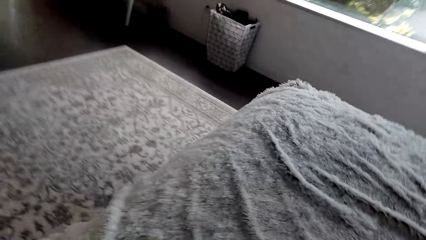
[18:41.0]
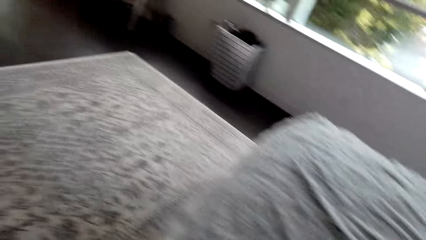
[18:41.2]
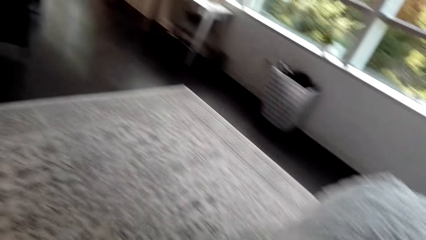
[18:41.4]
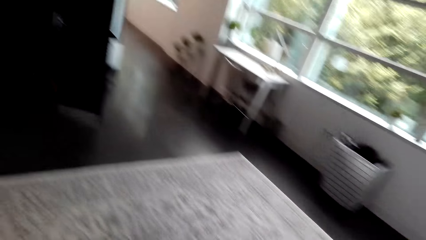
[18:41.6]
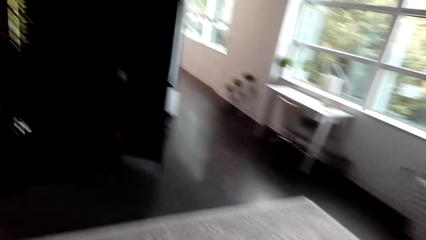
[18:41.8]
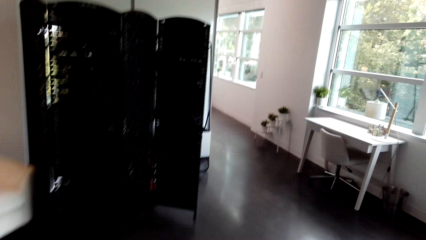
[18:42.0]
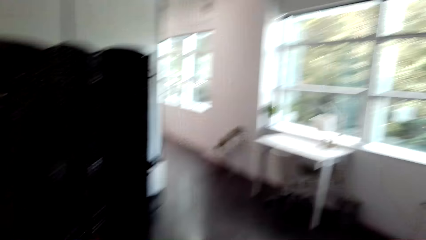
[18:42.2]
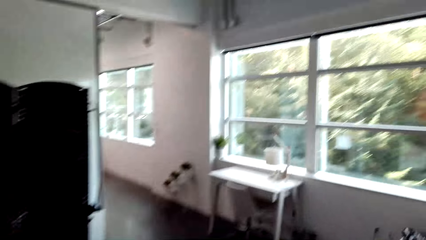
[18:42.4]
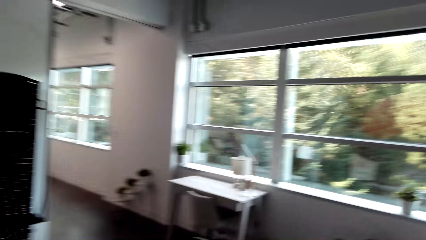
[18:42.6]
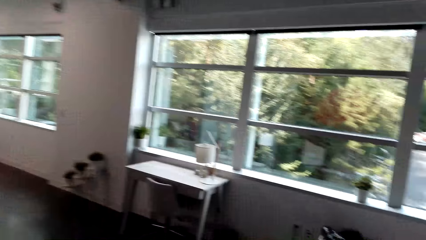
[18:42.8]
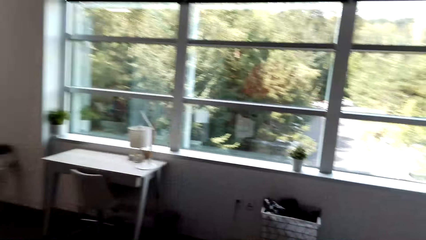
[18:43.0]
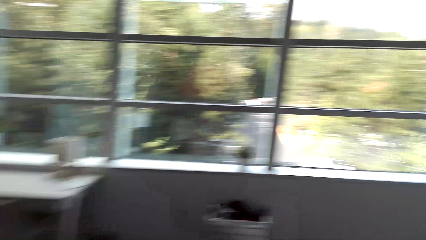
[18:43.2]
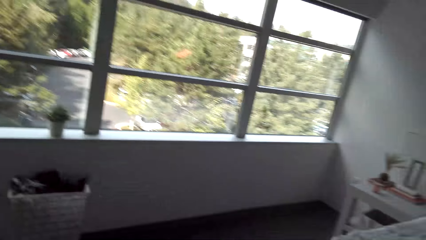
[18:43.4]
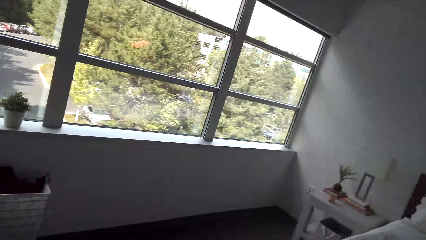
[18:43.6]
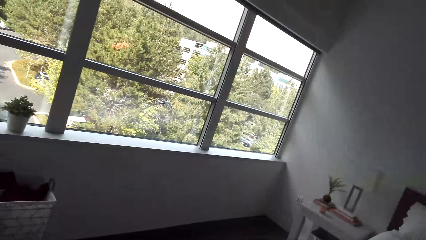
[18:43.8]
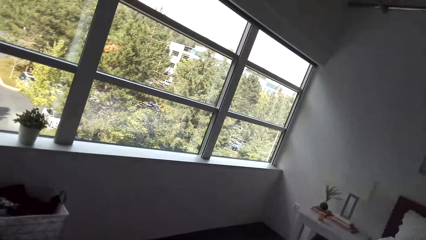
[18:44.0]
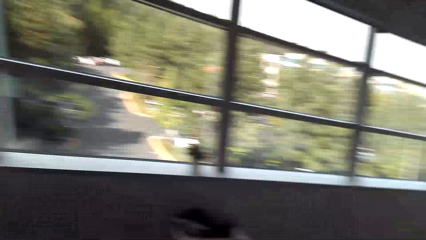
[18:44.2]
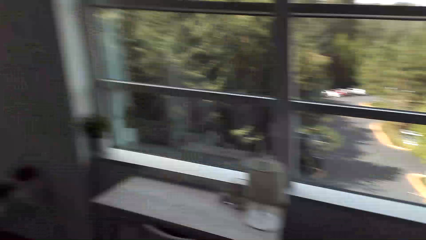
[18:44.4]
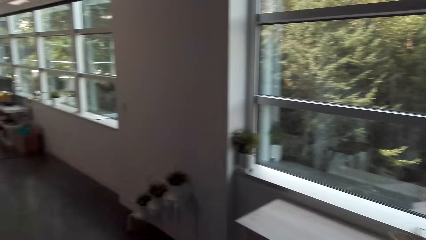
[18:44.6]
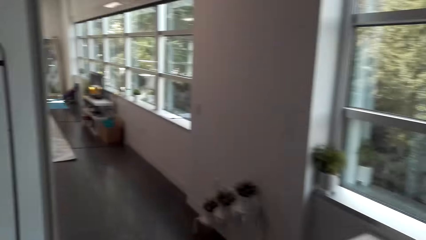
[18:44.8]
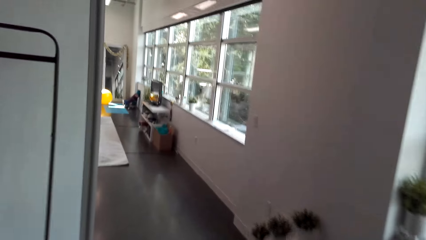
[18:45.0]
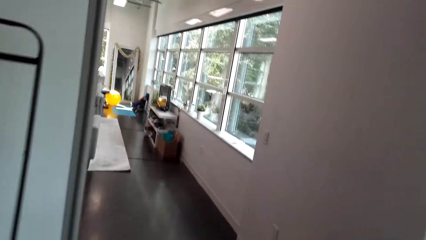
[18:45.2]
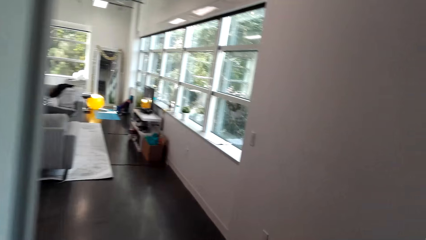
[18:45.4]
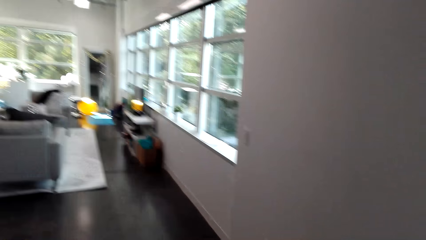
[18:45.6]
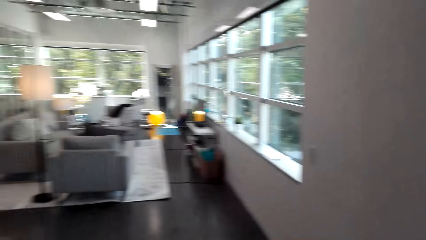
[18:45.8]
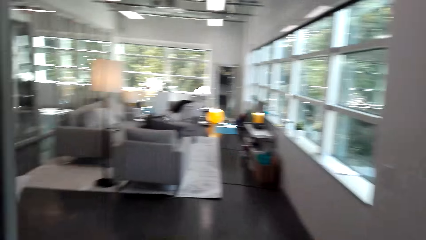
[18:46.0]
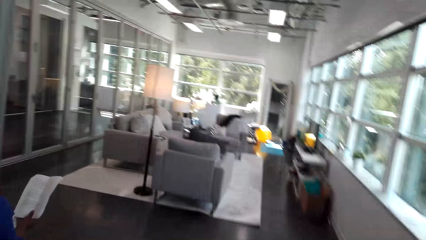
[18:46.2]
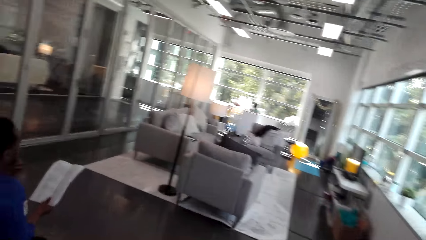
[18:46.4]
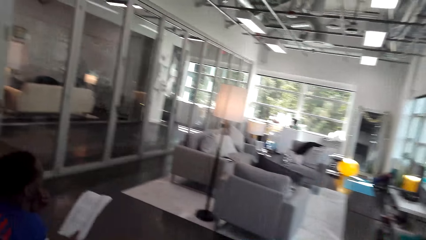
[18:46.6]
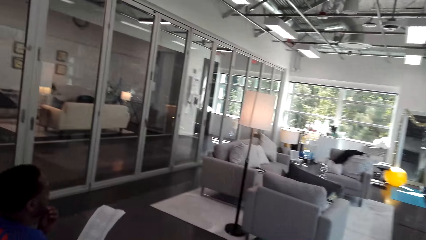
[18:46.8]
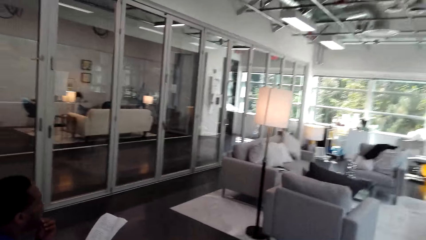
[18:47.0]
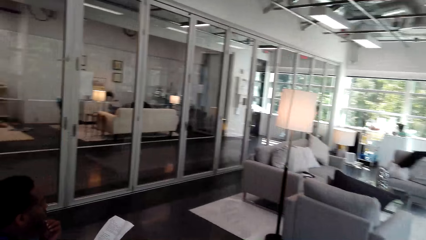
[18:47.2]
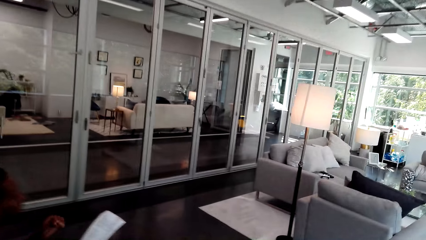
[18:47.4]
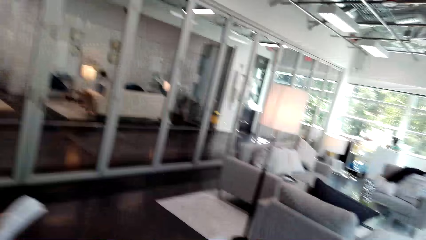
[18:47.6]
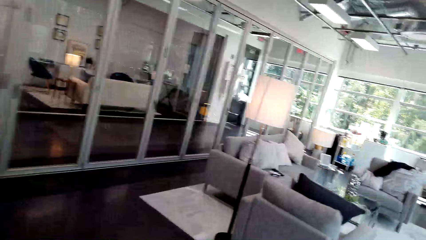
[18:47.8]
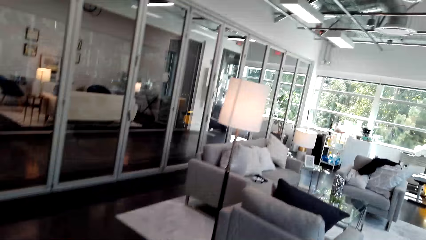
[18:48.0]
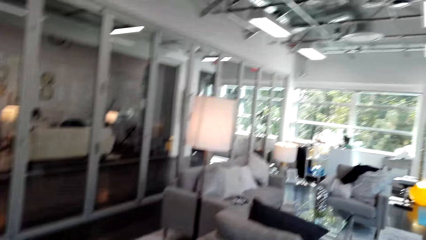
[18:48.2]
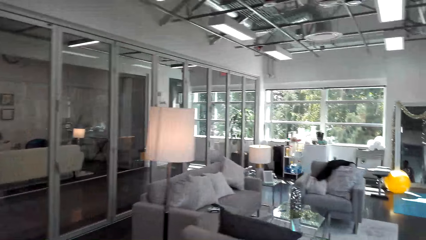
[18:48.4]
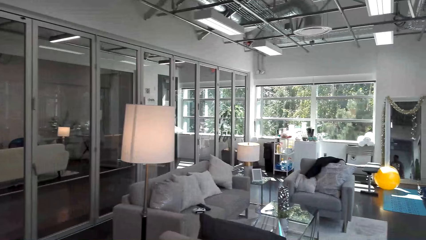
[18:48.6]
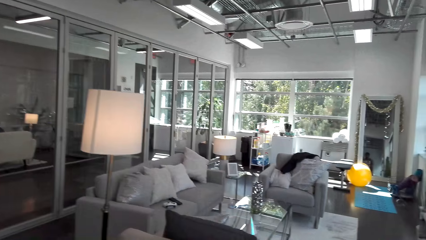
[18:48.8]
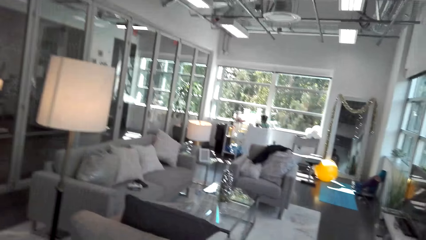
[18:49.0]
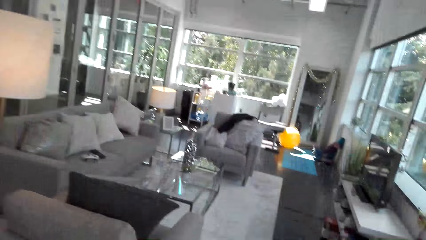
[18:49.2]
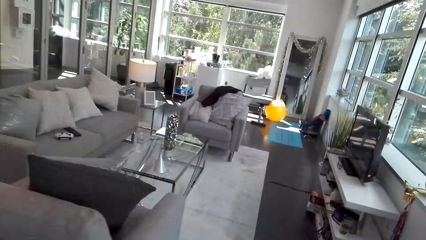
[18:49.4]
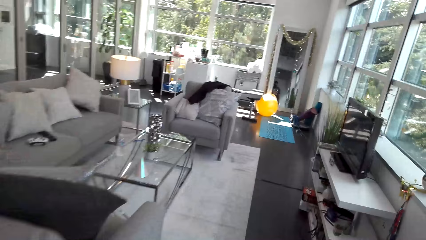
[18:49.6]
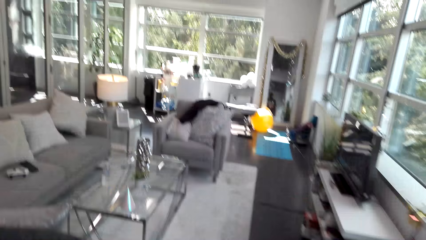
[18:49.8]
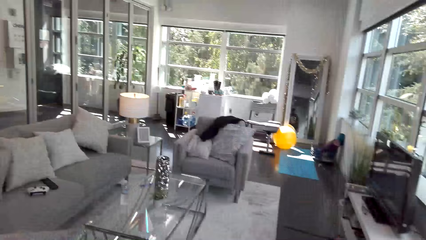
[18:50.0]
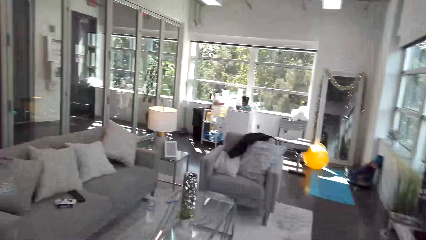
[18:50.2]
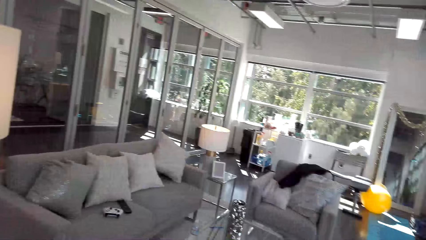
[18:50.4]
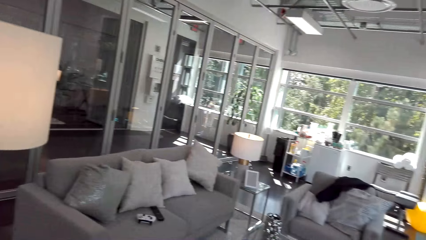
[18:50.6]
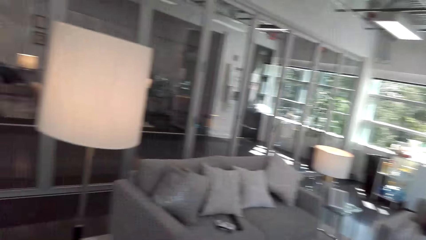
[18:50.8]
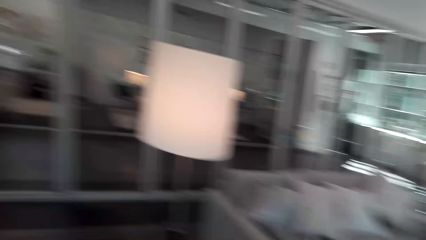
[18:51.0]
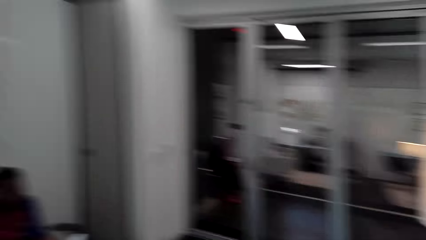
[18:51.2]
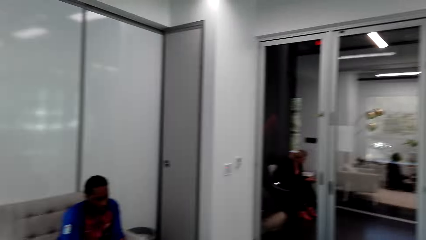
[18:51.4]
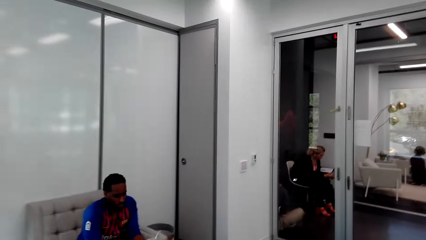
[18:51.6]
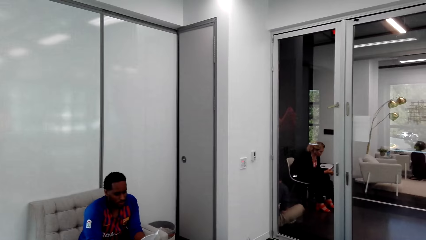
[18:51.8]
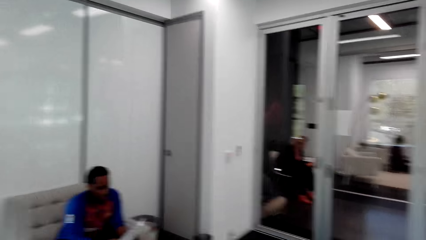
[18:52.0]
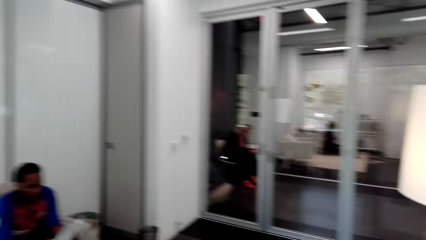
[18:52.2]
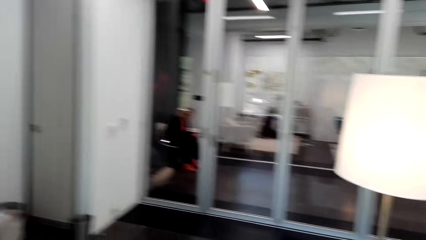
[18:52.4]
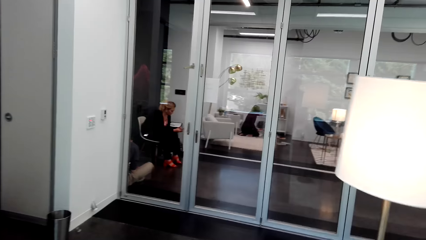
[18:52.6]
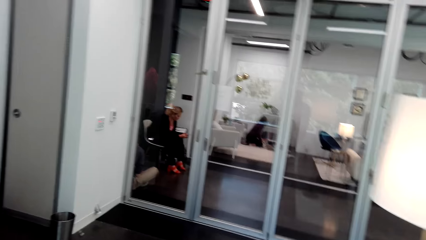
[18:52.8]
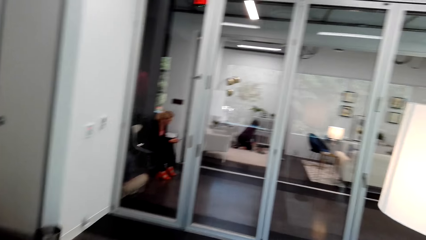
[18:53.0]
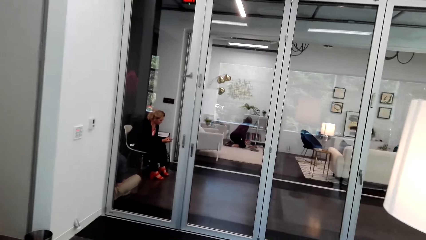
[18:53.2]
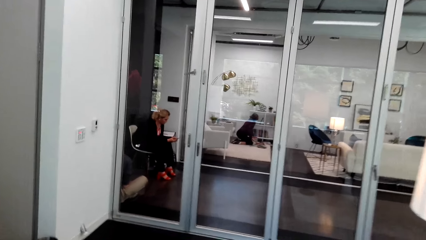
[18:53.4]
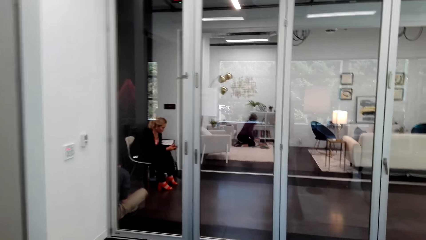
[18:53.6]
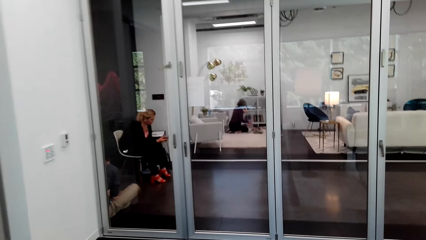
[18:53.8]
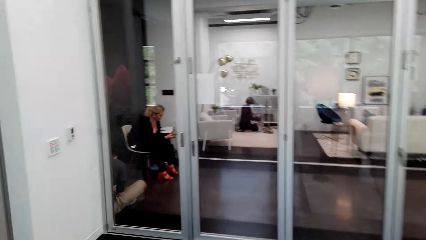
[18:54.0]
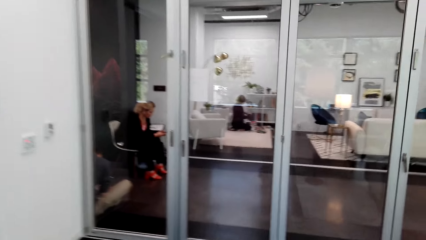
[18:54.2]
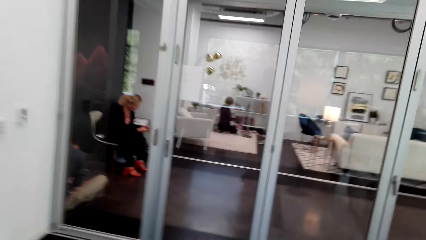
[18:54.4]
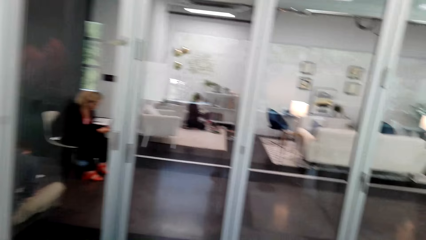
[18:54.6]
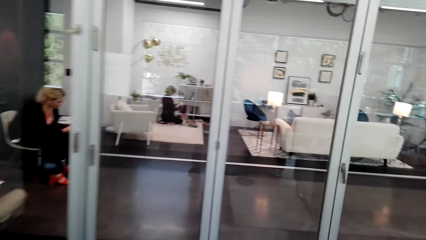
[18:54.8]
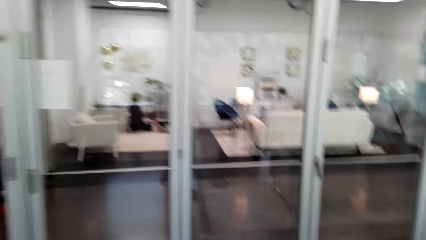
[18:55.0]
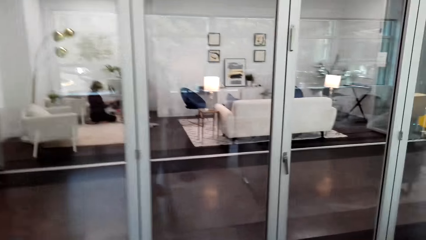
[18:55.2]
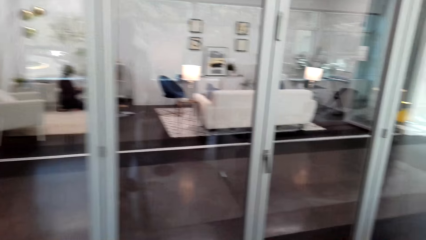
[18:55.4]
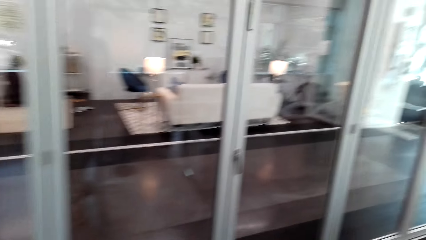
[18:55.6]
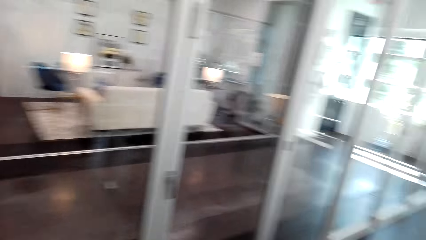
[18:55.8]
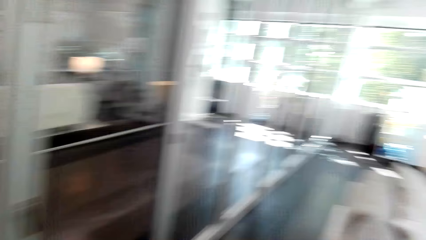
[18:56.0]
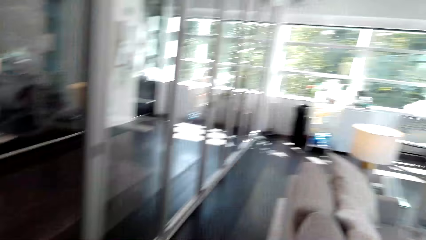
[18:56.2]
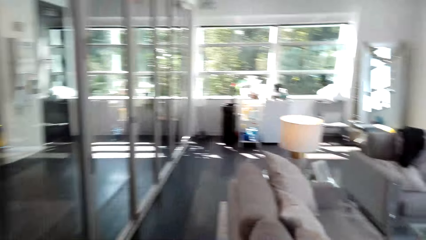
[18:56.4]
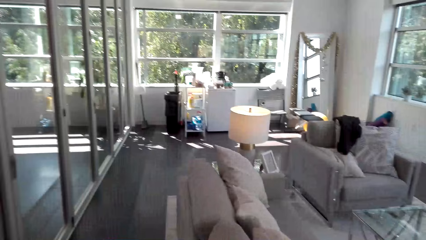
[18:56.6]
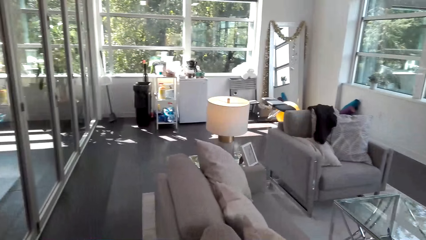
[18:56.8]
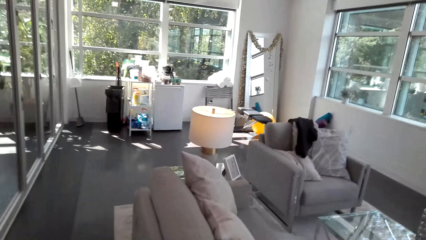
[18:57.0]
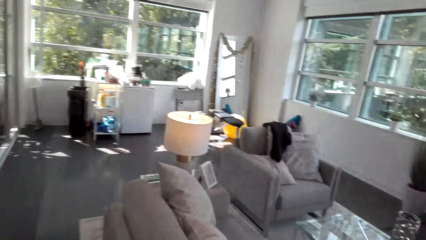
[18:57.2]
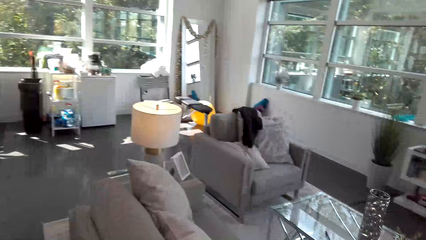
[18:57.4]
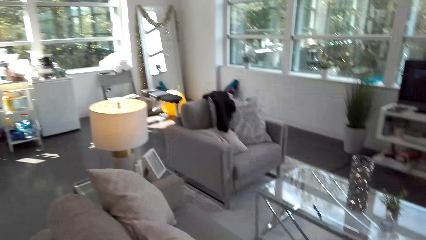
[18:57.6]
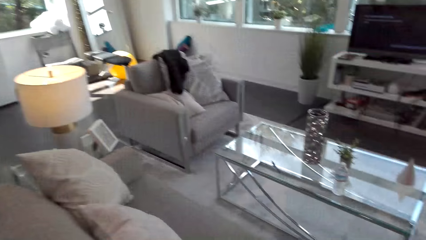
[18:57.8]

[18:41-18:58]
The camera wearer walks around. They talk to a man, look around, and walk around. They look at the man. The man reads the book. The camera wearer walks around the room. They converse with someone. They turn. They look at the man. They look at a female. They walk around the room.
